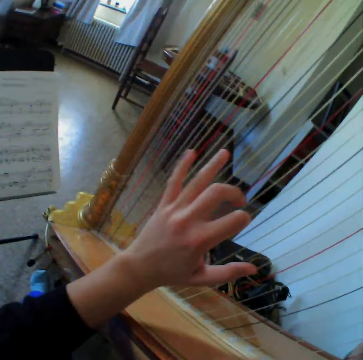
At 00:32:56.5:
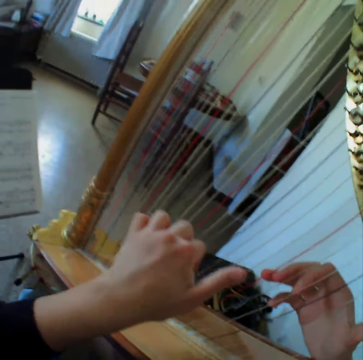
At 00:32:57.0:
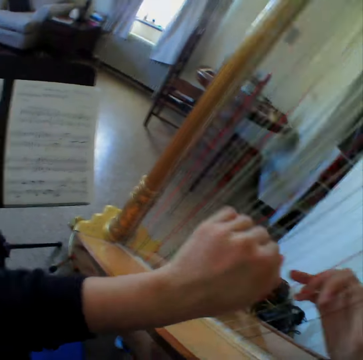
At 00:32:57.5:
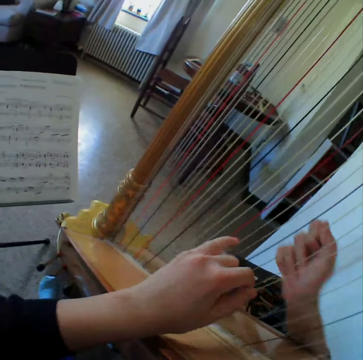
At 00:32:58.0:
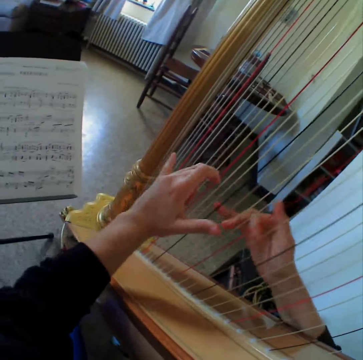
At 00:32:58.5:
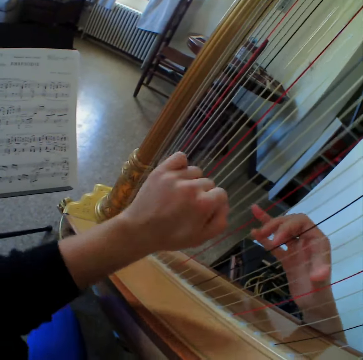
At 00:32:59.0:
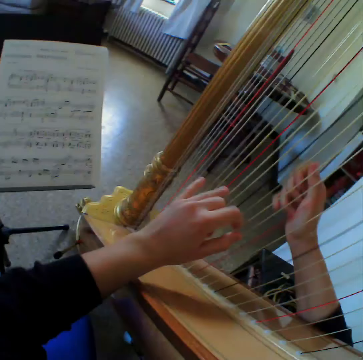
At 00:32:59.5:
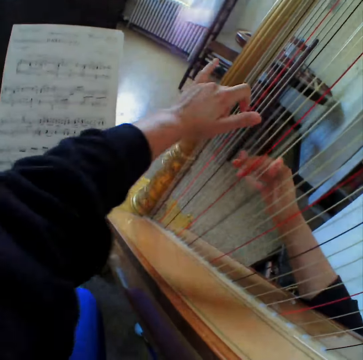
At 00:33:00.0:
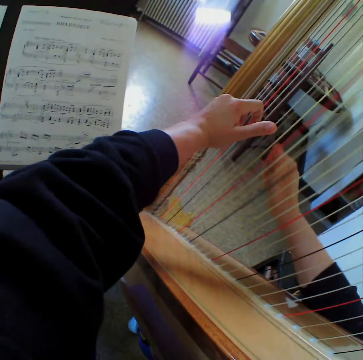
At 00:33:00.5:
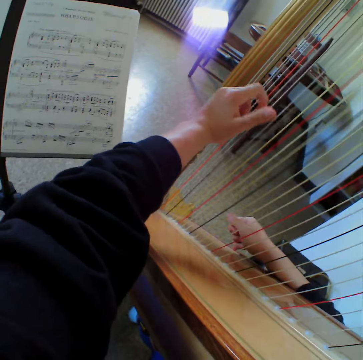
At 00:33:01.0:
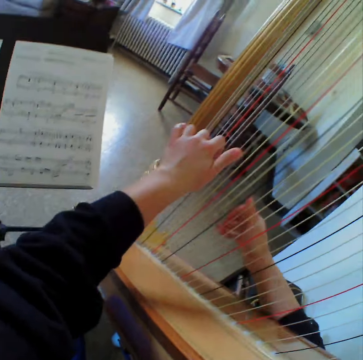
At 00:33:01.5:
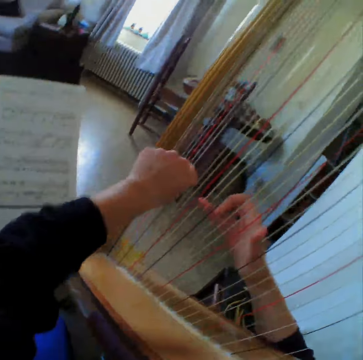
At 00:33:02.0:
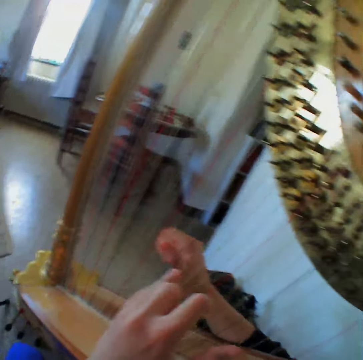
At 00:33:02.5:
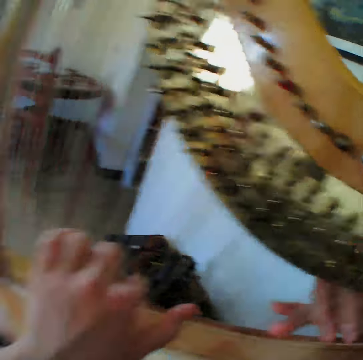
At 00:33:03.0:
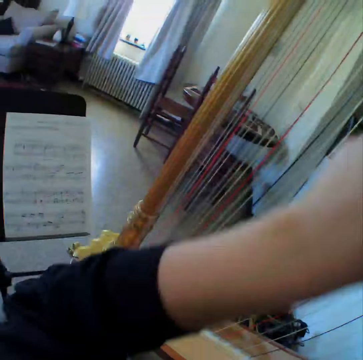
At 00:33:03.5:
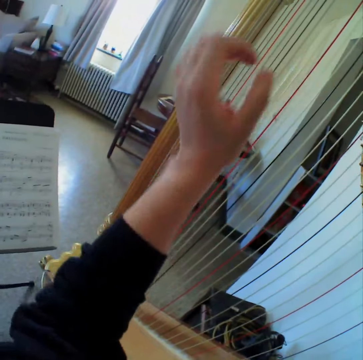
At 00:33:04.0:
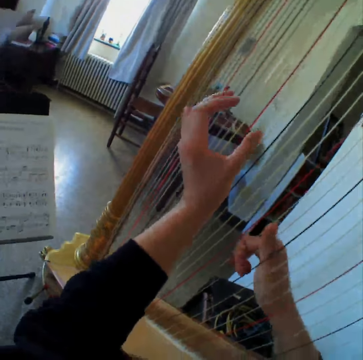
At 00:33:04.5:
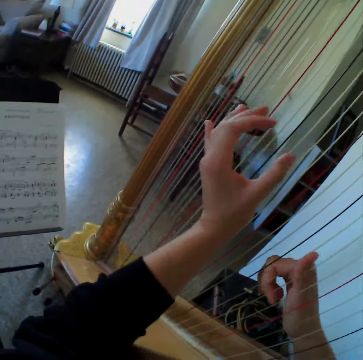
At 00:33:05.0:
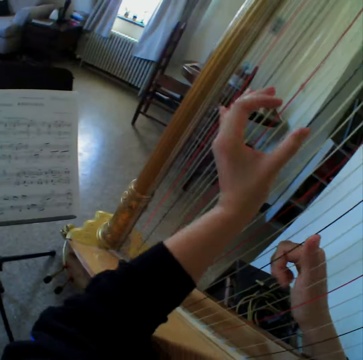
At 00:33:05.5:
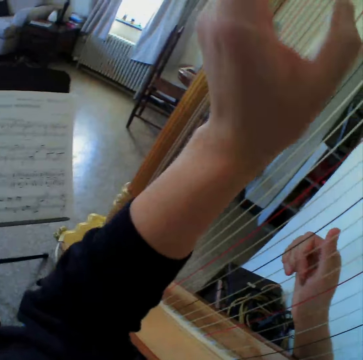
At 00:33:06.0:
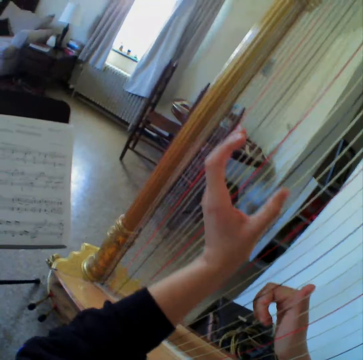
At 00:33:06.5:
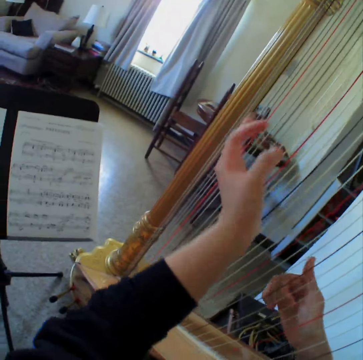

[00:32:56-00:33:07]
The camera wearer reads the music paper. They play the guitar.

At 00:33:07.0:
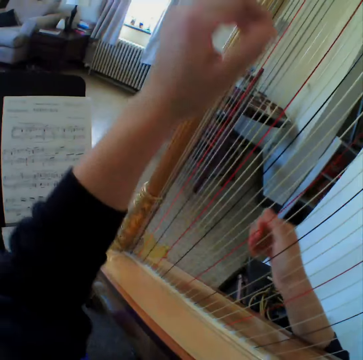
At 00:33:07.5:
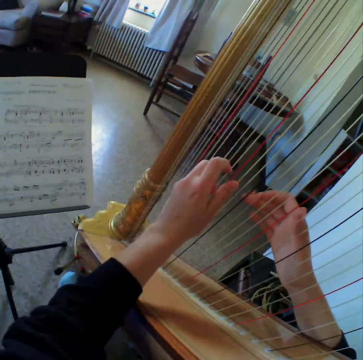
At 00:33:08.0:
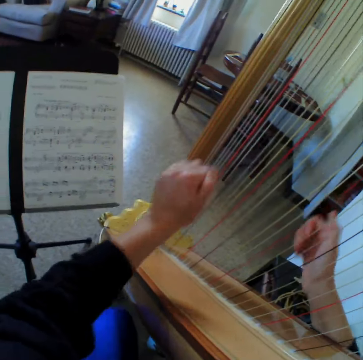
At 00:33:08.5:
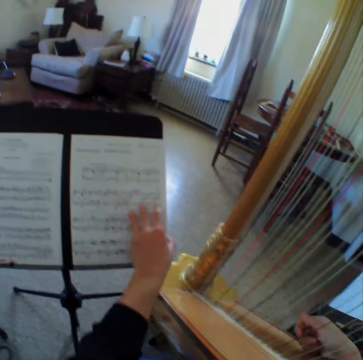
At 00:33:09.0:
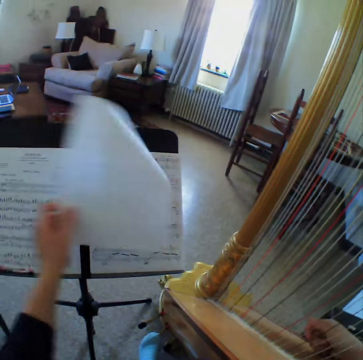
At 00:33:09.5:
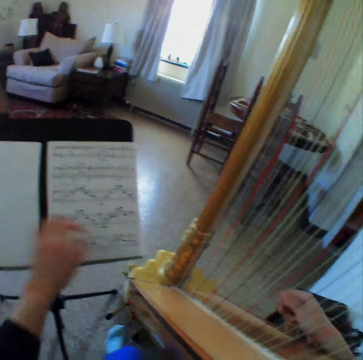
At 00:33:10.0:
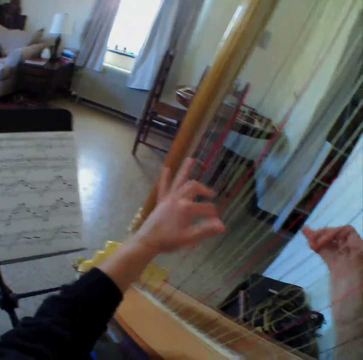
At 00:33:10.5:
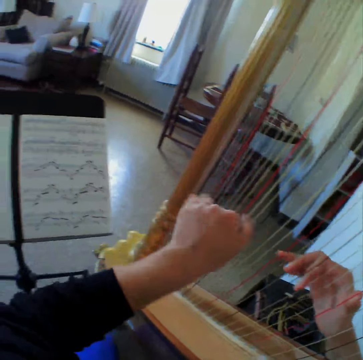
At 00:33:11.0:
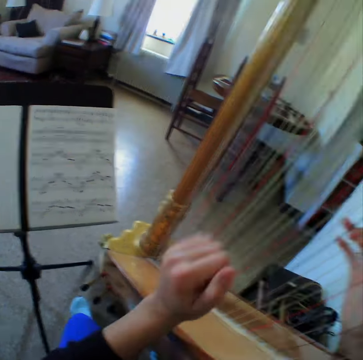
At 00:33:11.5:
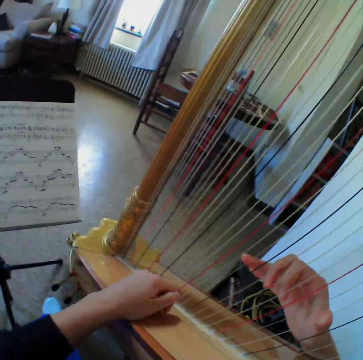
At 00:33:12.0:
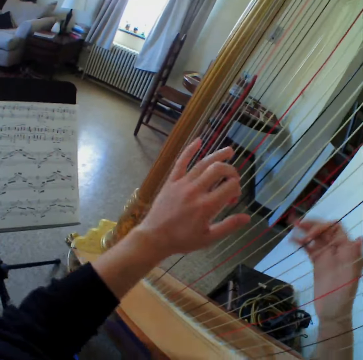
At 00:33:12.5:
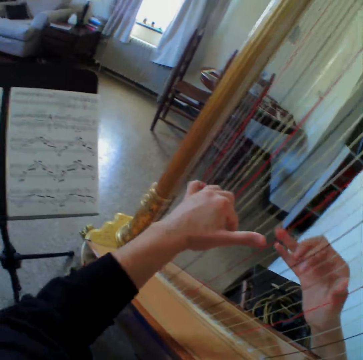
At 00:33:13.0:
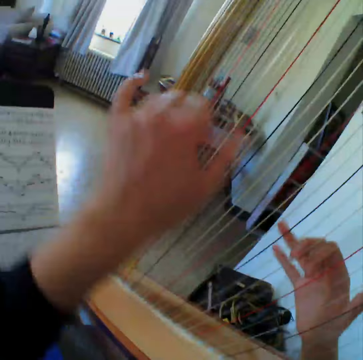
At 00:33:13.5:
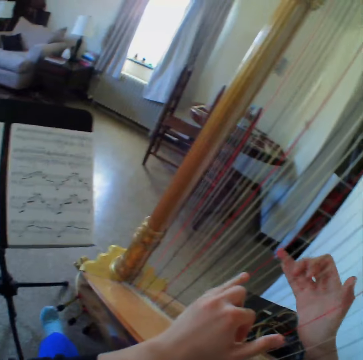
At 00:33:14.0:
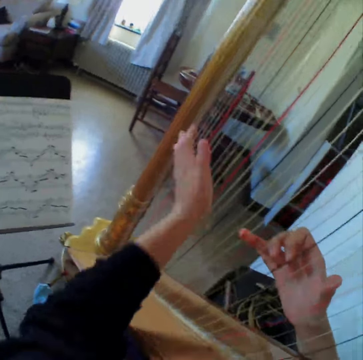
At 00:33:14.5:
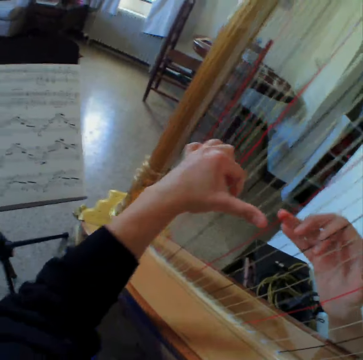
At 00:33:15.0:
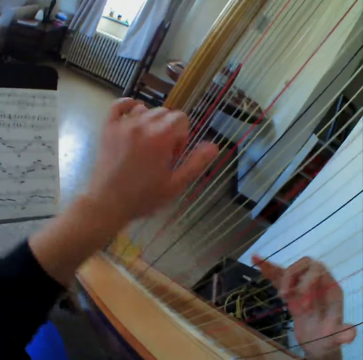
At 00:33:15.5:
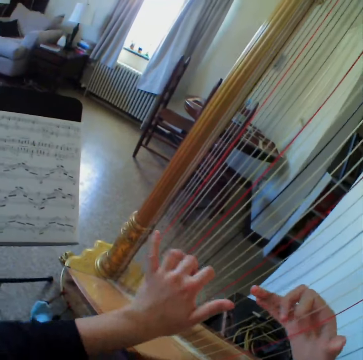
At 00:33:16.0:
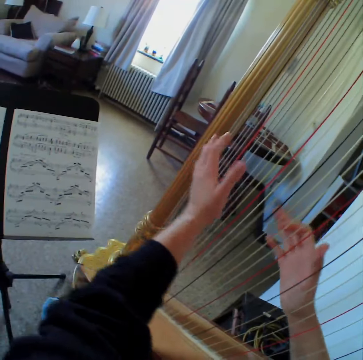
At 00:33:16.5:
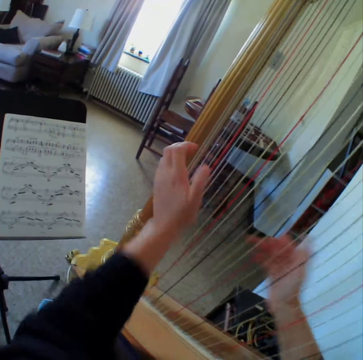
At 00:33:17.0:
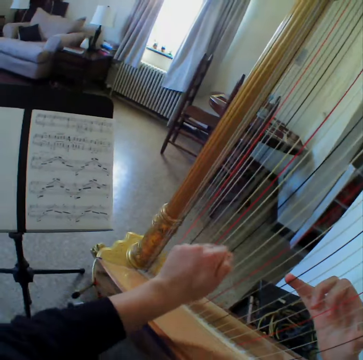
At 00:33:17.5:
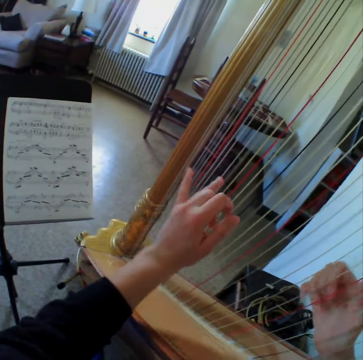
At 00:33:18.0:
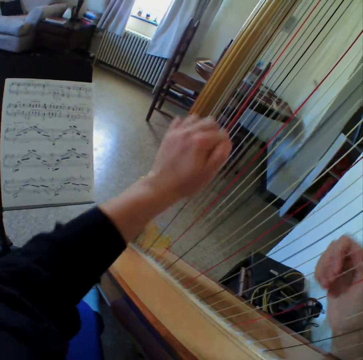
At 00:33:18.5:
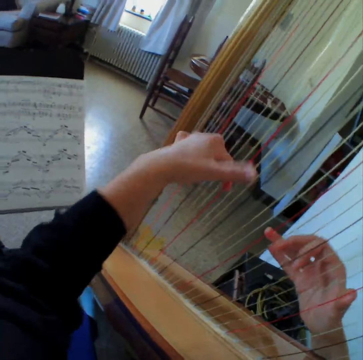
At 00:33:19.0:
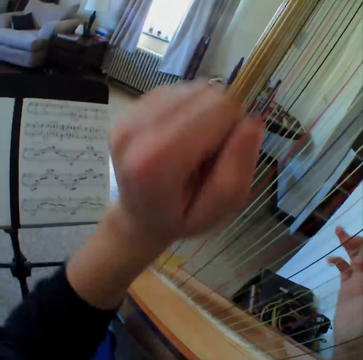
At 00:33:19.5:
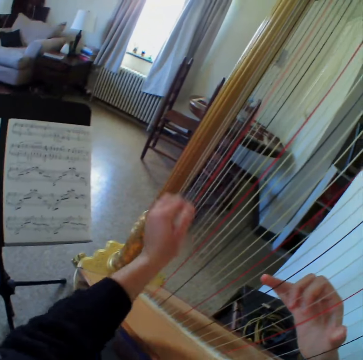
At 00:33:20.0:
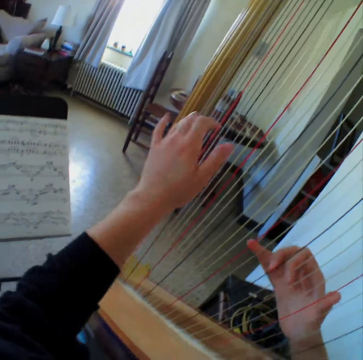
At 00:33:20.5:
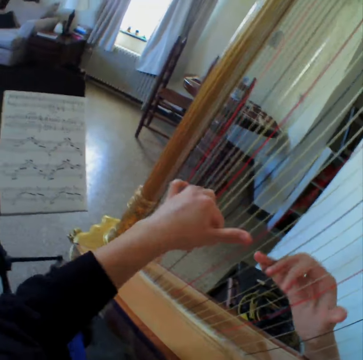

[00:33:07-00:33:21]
The camera wearer reads the music paper. She plays the guitar. She touches her music sheet. She flips through the page of the music sheet. She plays the guitar. She reads the music paper. She plays the guitar. She reads the music paper. She plays the guitar.

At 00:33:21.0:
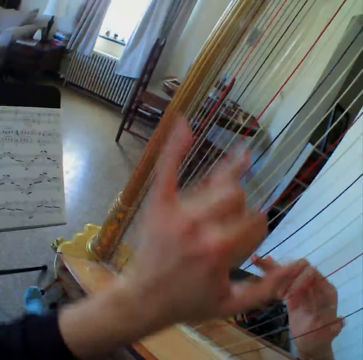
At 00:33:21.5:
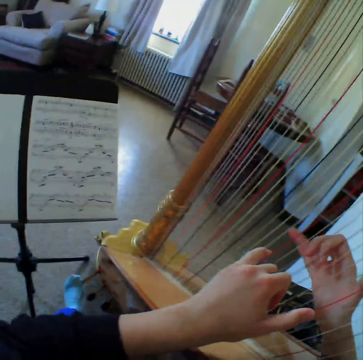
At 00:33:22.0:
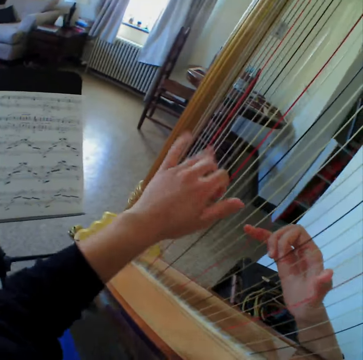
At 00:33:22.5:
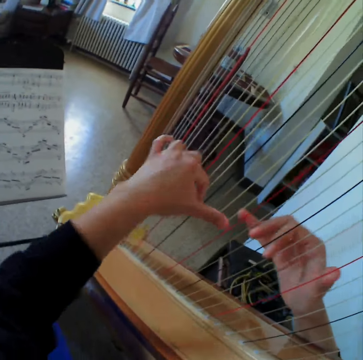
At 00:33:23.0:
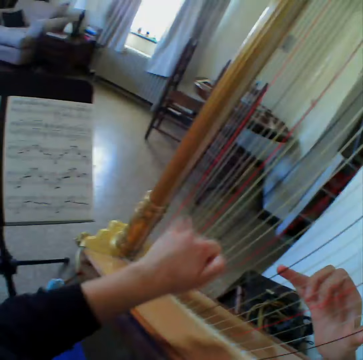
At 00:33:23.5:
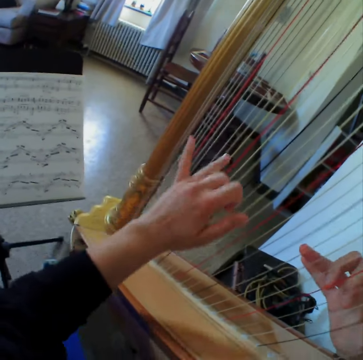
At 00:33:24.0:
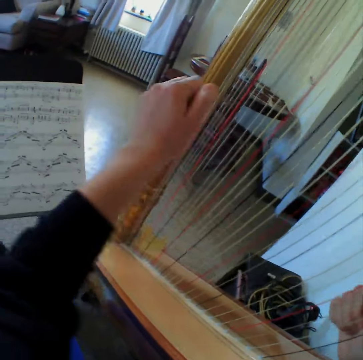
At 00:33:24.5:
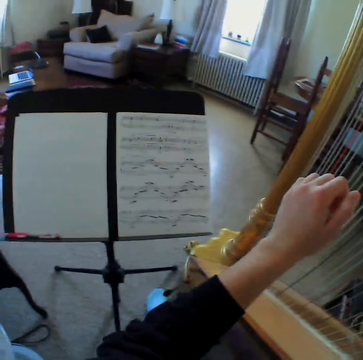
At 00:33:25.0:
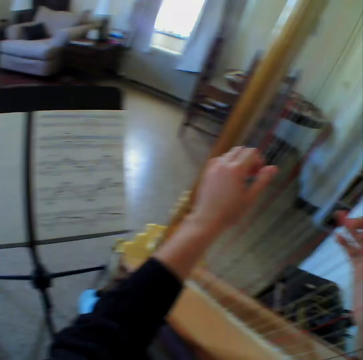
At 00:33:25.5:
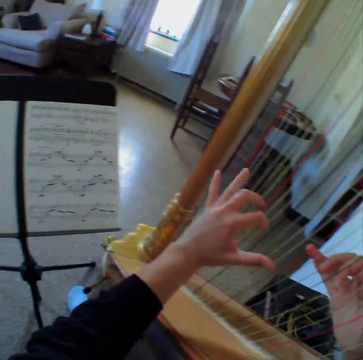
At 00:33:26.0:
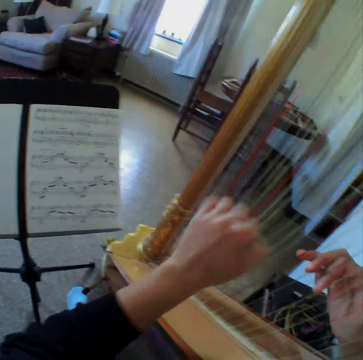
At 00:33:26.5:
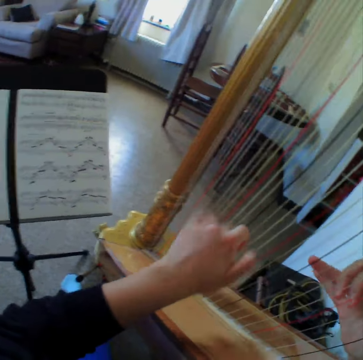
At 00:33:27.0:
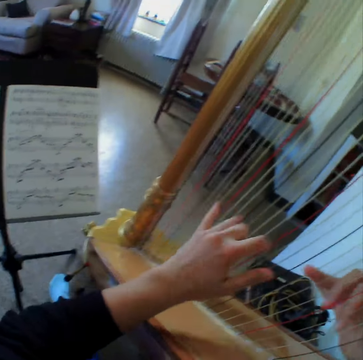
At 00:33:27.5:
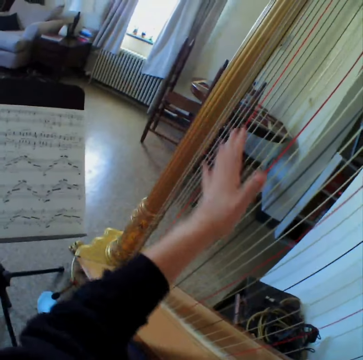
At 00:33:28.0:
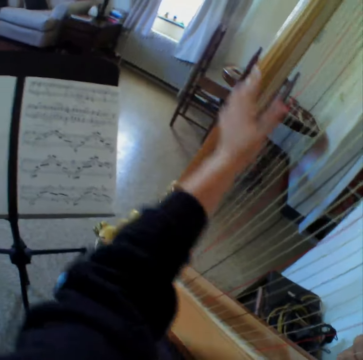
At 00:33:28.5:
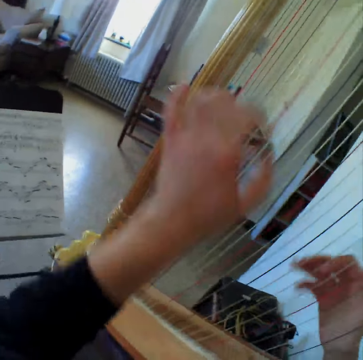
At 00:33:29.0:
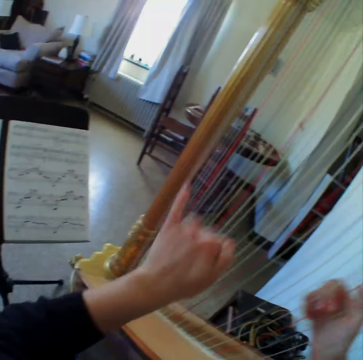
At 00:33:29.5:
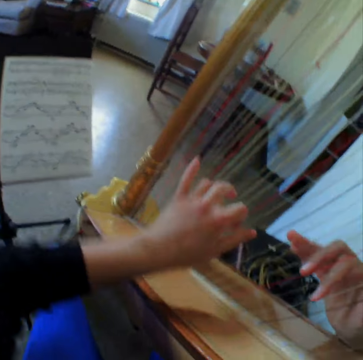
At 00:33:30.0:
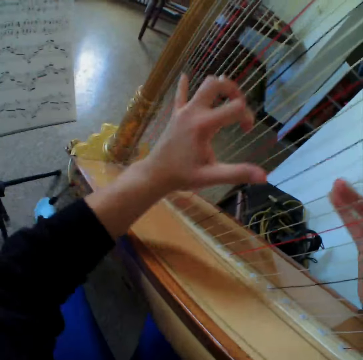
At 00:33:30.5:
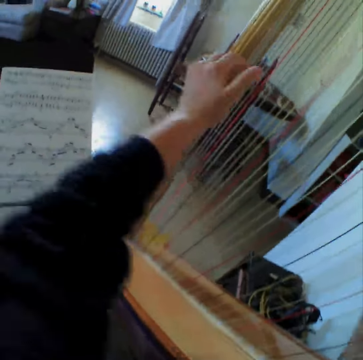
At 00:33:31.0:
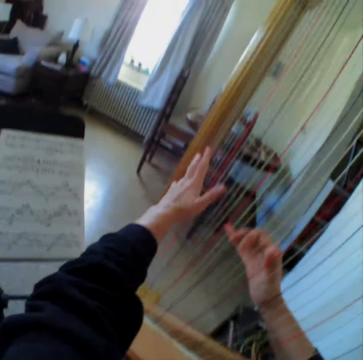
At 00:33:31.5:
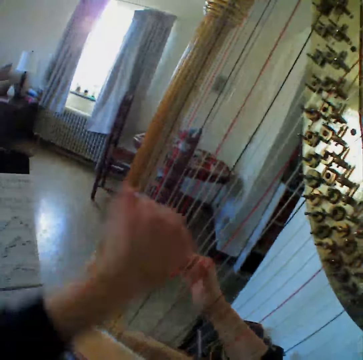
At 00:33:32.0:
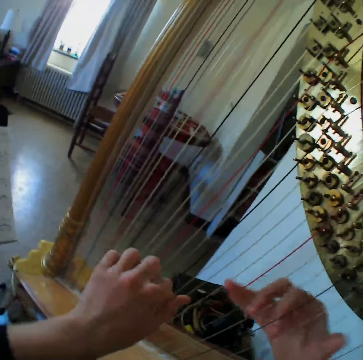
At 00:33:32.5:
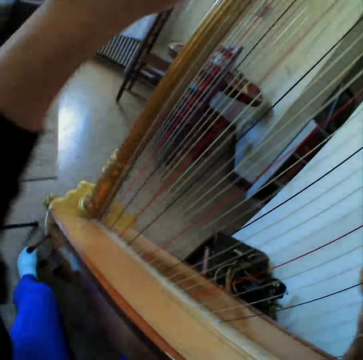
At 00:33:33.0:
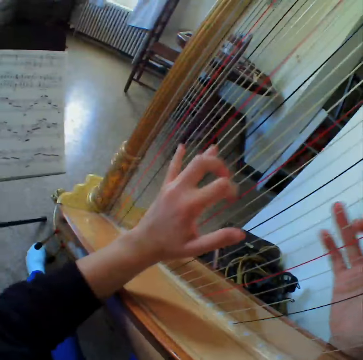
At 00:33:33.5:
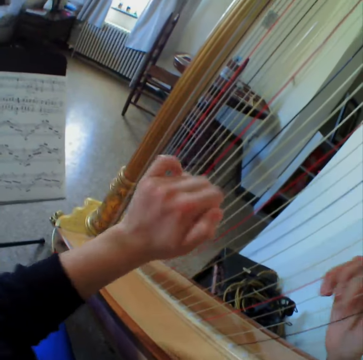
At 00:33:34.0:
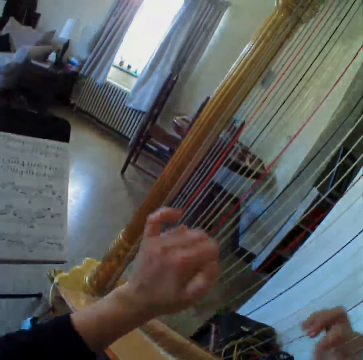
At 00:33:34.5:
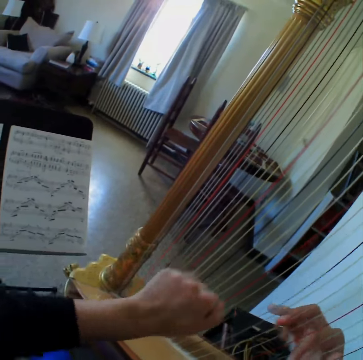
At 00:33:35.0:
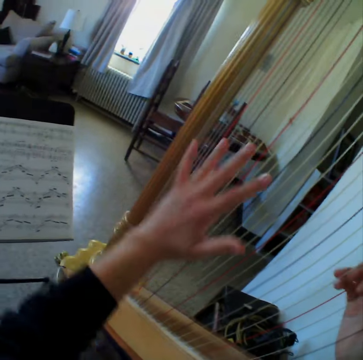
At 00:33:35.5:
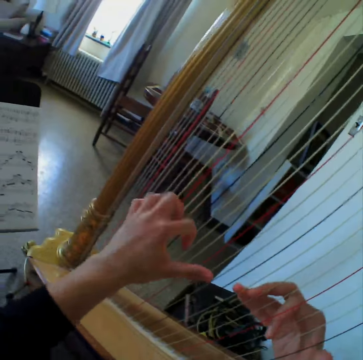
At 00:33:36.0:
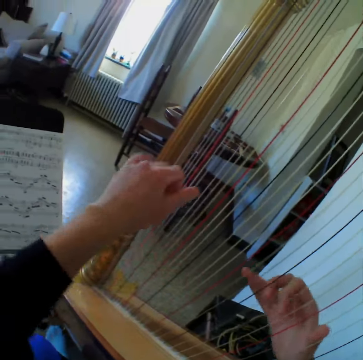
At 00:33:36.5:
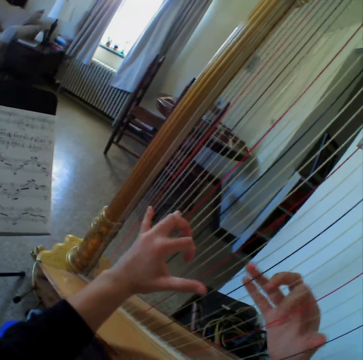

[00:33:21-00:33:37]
The camera wearer reads the music paper. They play the guitar. They read the music paper. They play the guitar. They read the music paper. They play the guitar. They read the music paper. They play the guitar.
